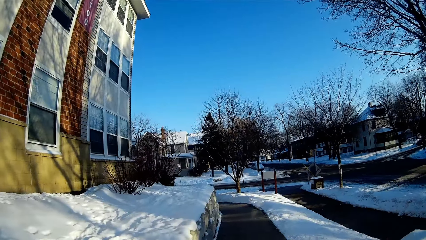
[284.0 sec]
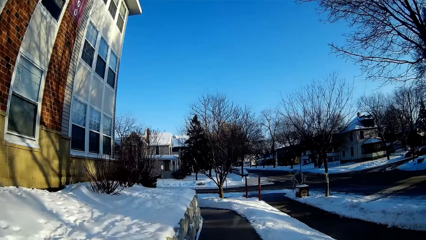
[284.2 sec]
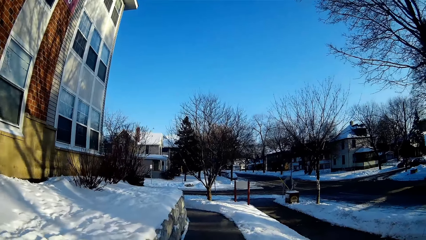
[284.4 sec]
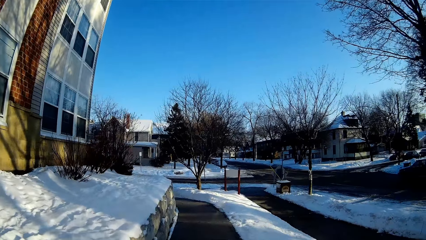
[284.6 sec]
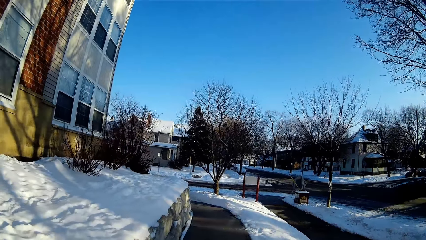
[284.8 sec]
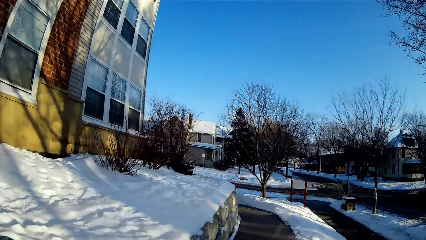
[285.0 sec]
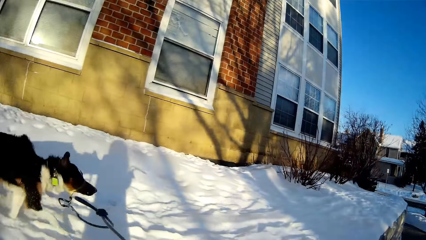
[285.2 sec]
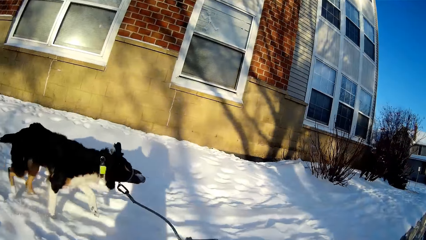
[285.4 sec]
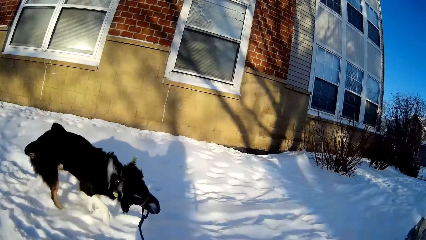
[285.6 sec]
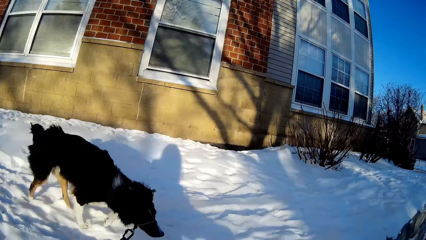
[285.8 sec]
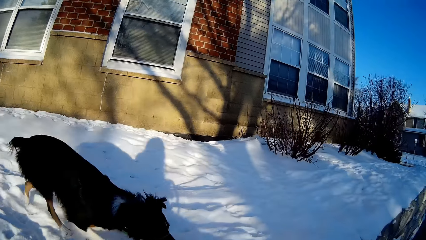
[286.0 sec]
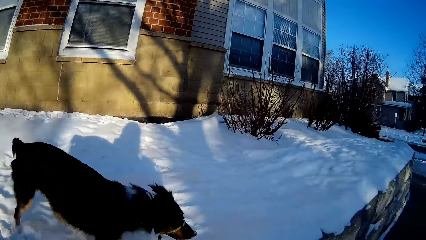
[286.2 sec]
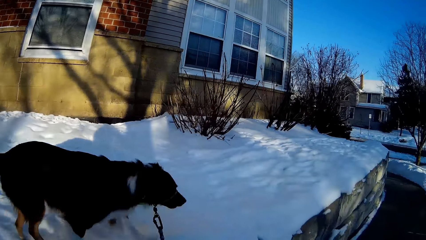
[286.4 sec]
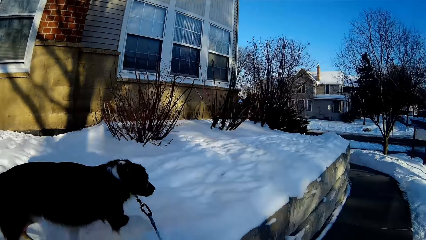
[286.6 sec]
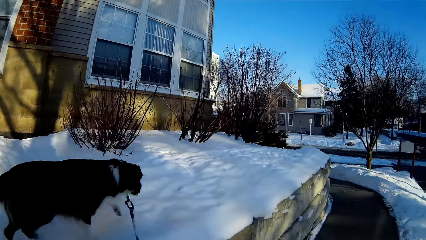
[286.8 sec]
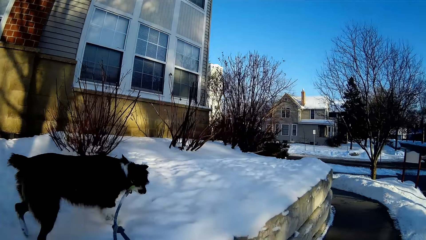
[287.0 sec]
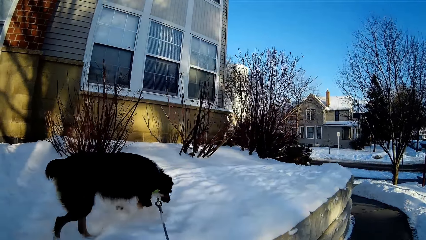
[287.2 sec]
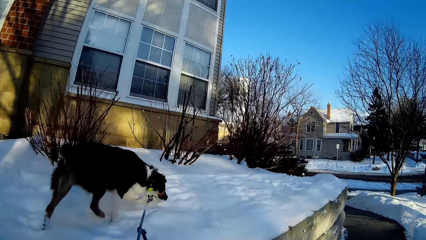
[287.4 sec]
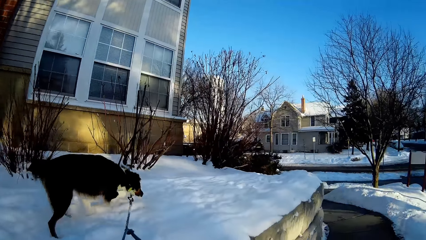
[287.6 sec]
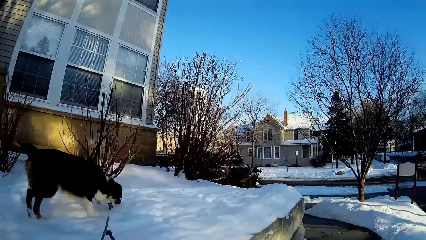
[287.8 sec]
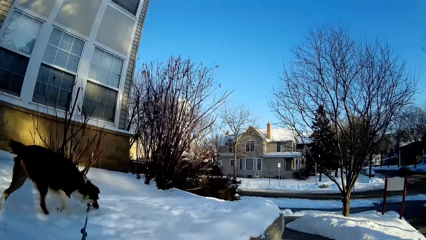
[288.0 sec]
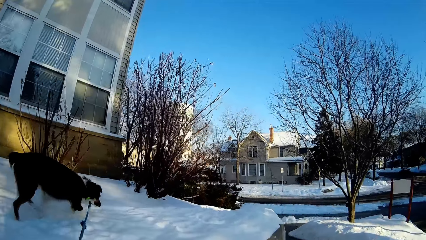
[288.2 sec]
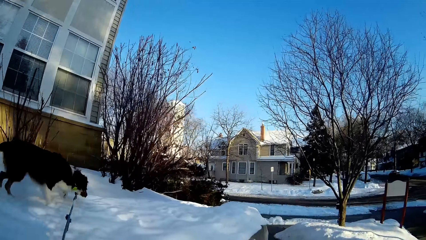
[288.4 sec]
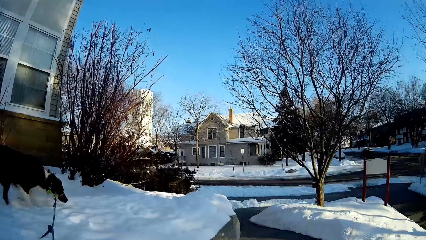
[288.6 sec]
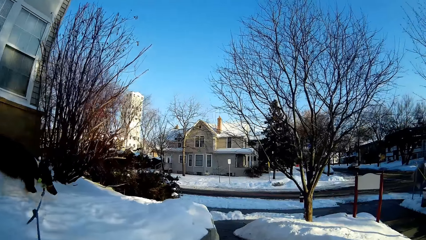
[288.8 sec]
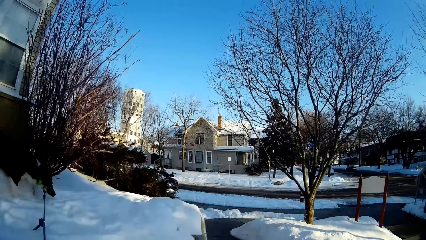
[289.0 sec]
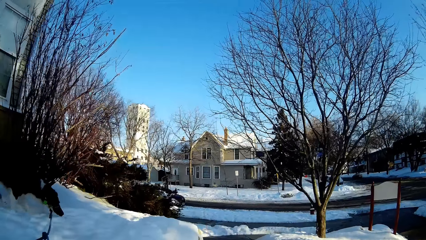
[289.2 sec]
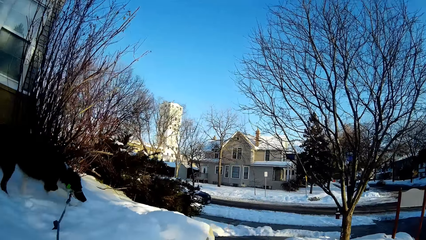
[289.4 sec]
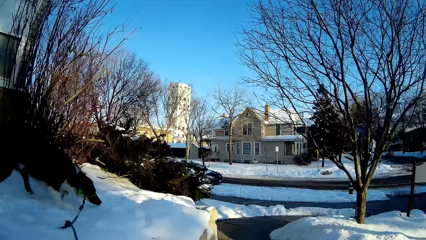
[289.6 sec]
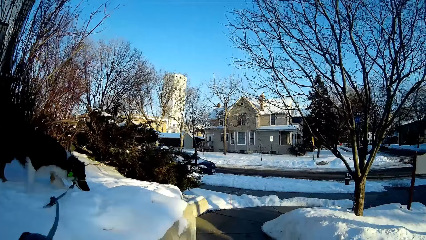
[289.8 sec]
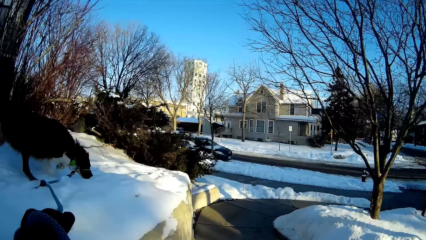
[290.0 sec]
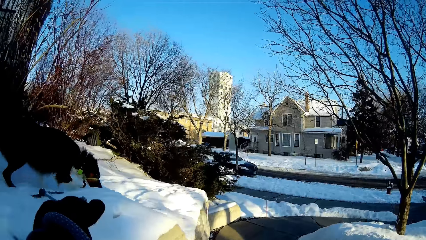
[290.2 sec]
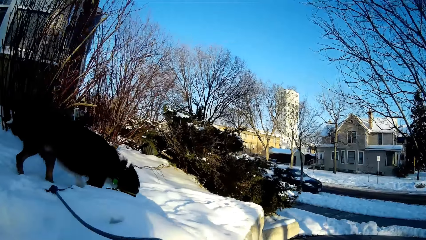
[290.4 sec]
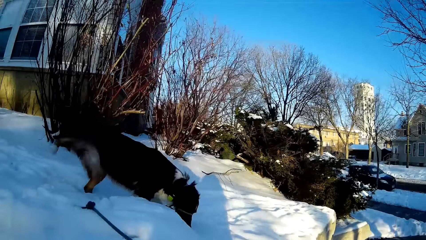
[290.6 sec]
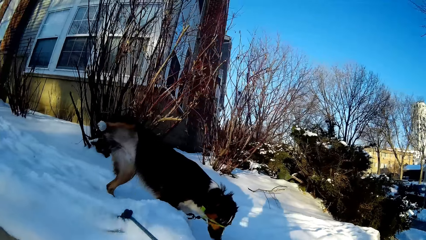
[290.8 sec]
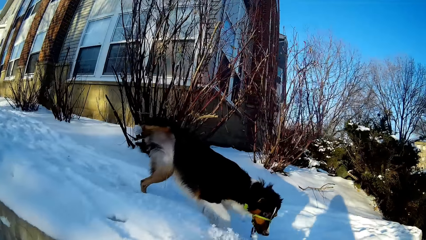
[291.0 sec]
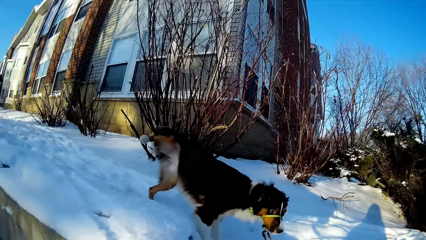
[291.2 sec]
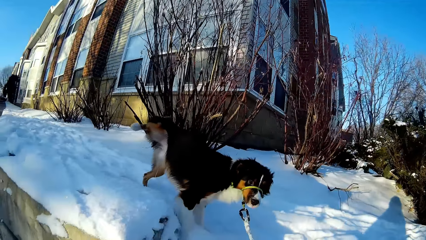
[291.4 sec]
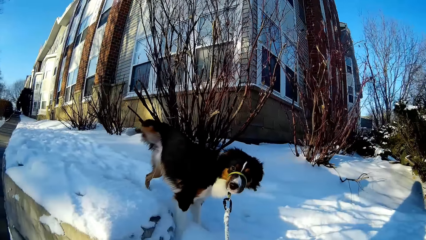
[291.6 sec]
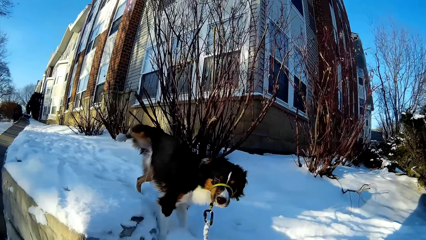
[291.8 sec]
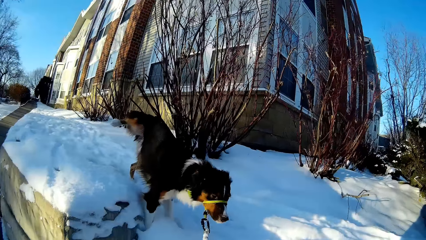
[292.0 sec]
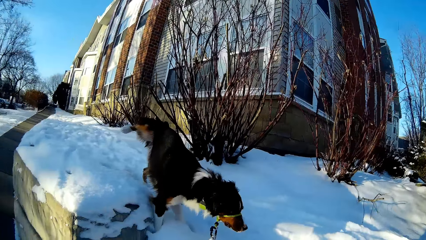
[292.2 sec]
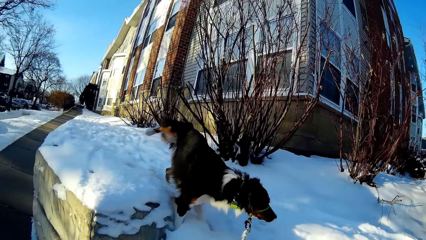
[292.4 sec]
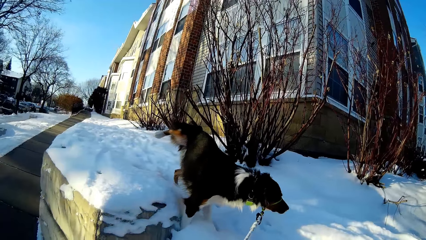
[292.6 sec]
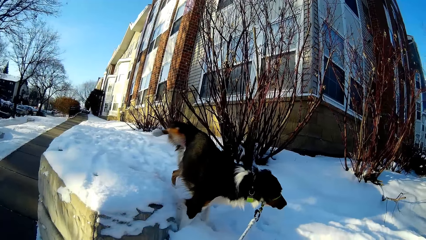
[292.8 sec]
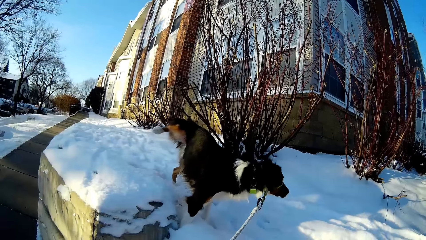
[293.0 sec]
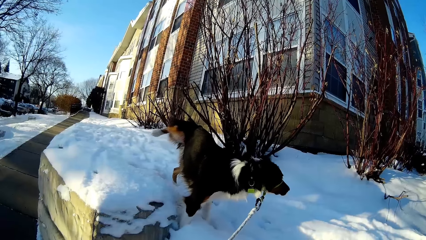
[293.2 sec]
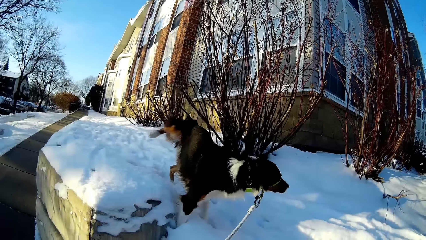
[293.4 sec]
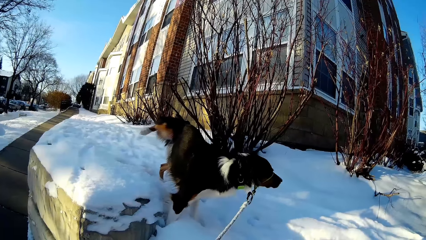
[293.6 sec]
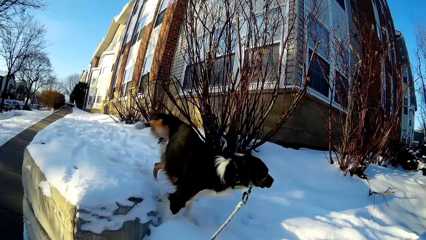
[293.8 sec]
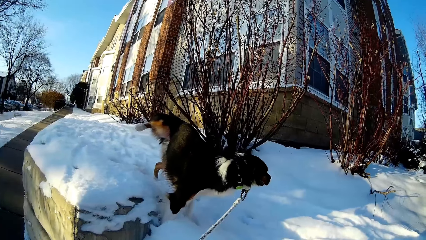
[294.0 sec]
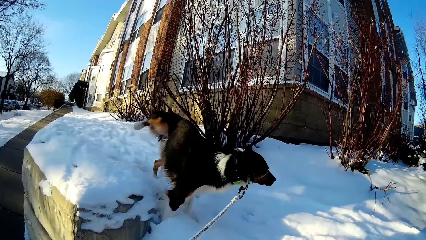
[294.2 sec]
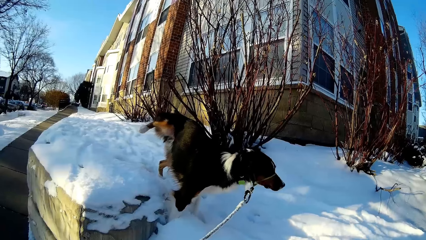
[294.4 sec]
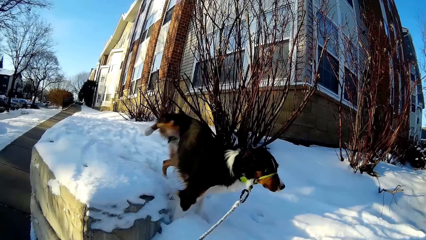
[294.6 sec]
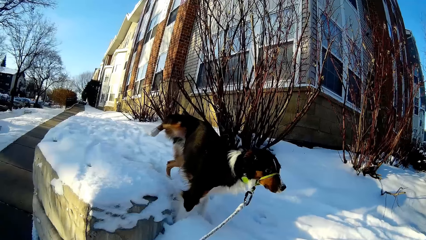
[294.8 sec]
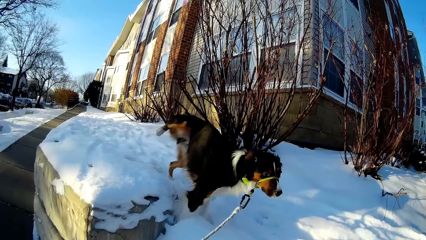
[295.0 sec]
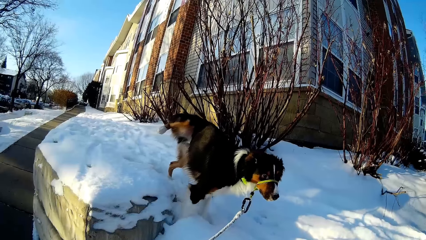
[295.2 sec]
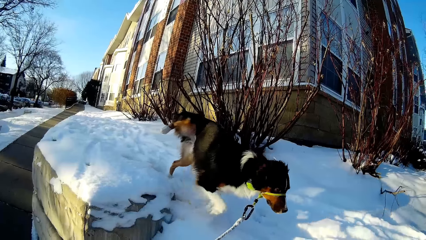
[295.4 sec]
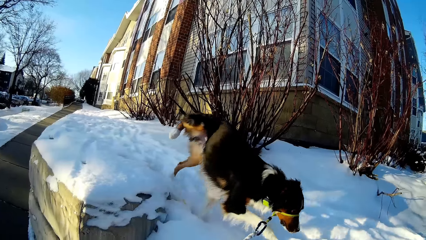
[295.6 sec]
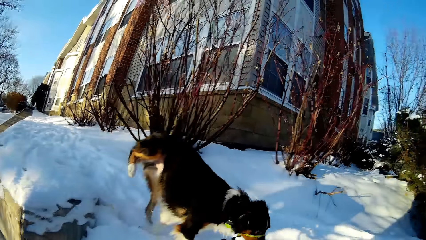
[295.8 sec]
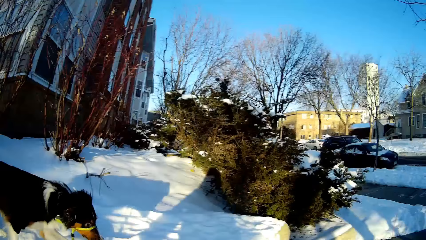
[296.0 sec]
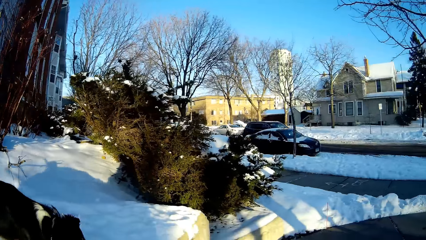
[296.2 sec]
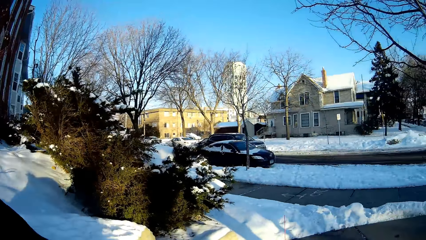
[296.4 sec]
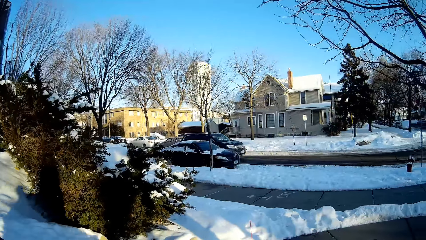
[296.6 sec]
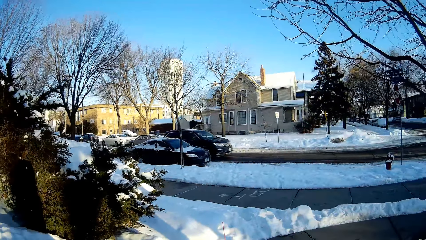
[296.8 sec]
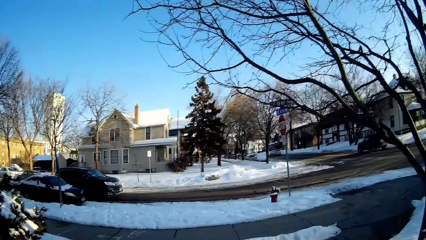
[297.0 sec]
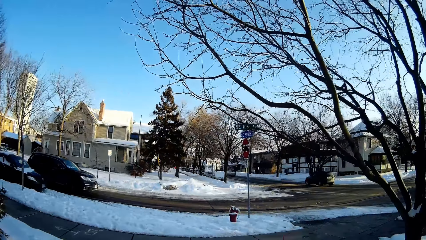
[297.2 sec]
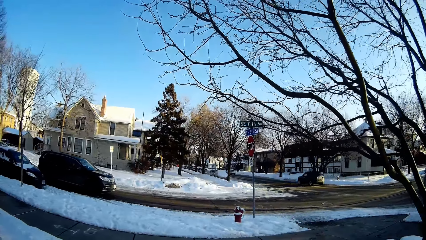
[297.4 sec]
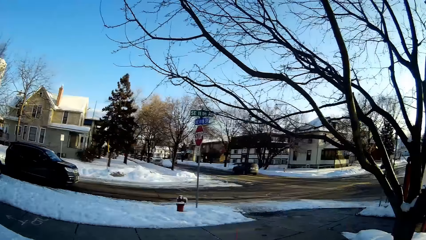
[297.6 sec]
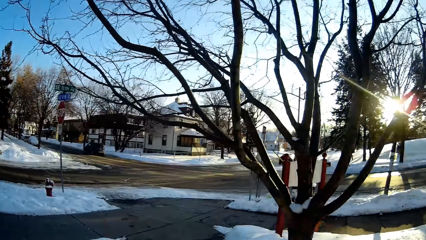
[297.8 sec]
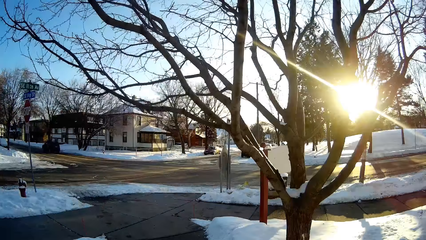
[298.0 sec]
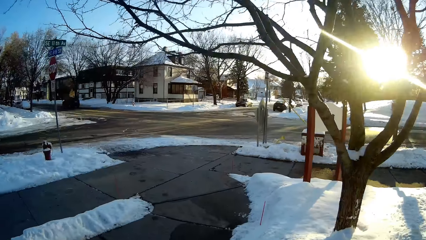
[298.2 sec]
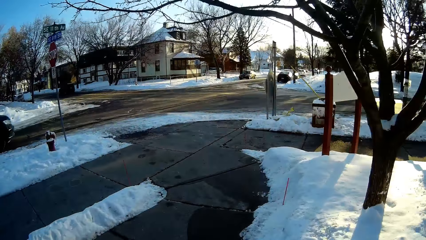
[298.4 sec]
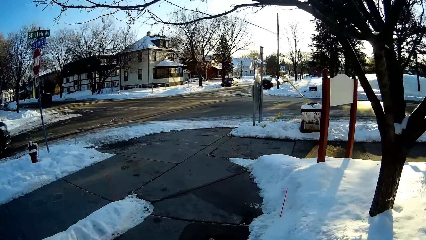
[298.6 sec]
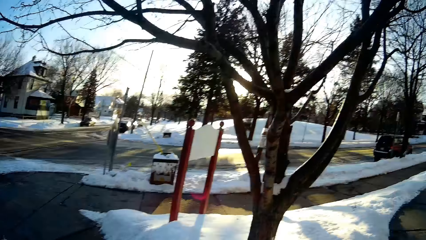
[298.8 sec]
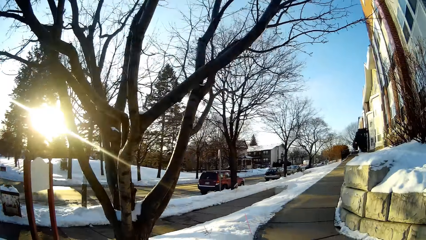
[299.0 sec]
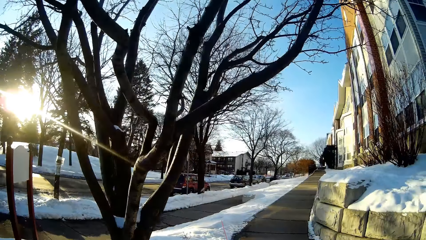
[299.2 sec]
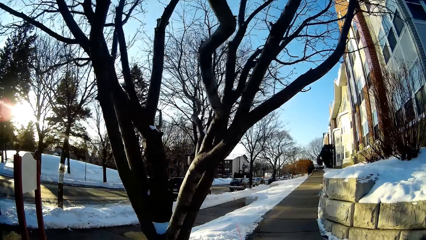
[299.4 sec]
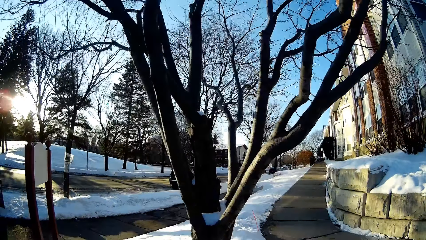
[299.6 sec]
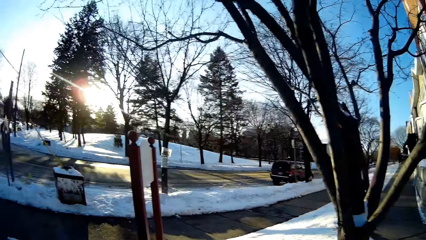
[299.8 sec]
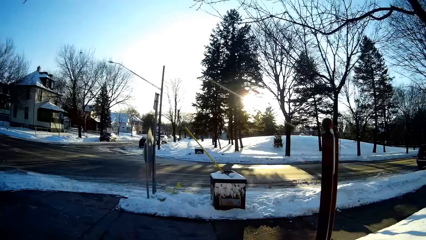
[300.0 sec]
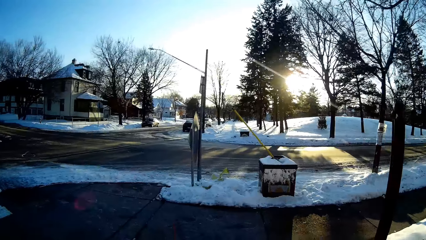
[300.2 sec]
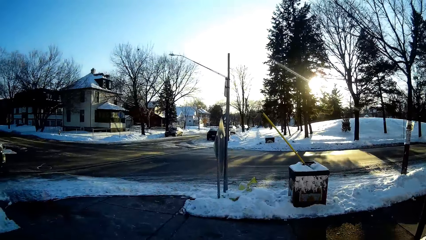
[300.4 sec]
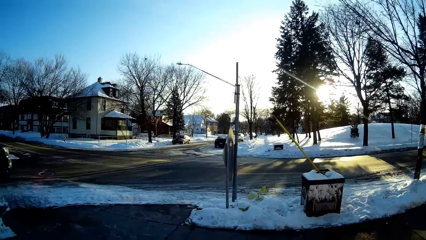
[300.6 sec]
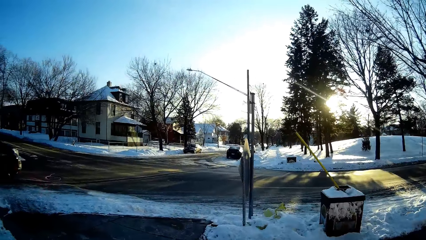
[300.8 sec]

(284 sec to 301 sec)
The camera wearer looks at the dog. They walk the dog. They look at the dog. They hold the dog's leash. They walk the dog along the pavement.
